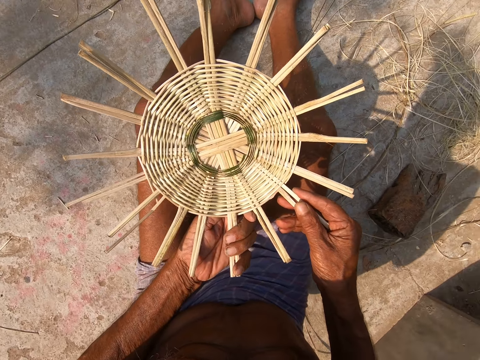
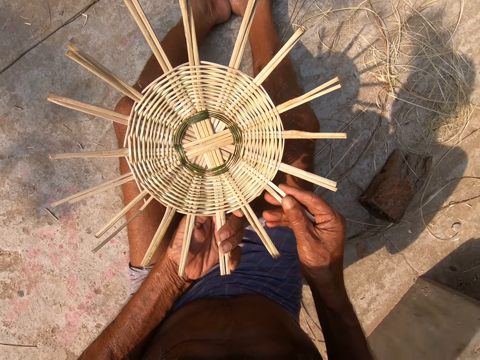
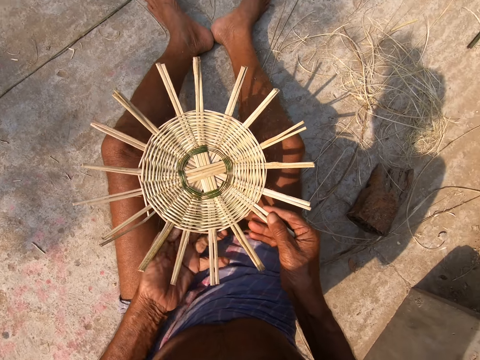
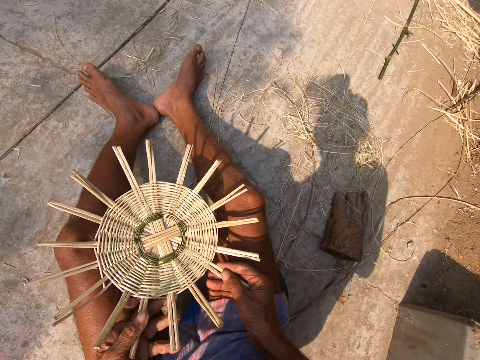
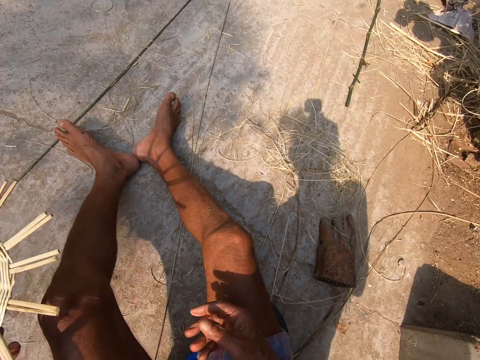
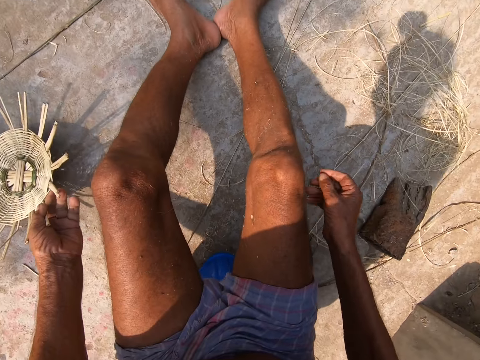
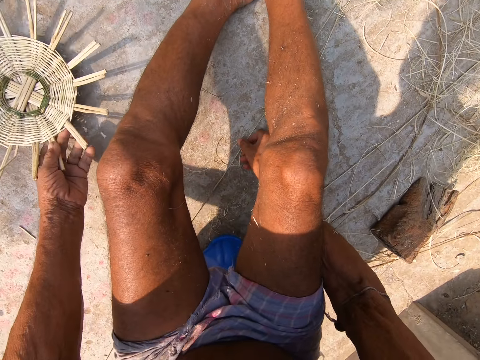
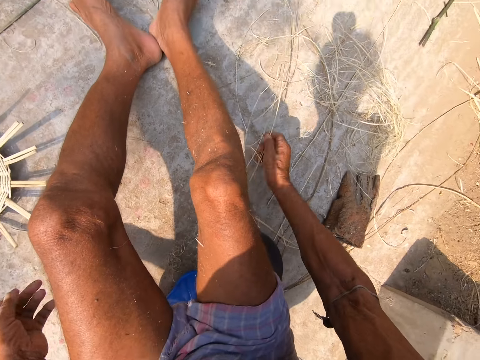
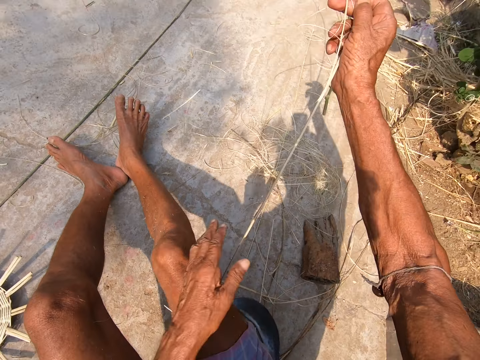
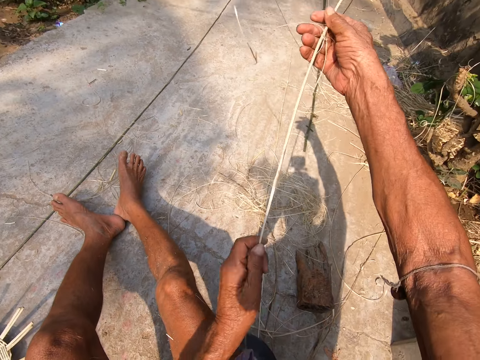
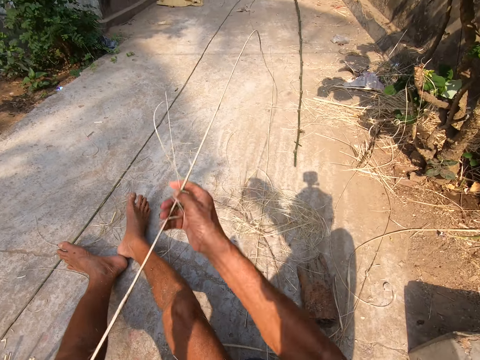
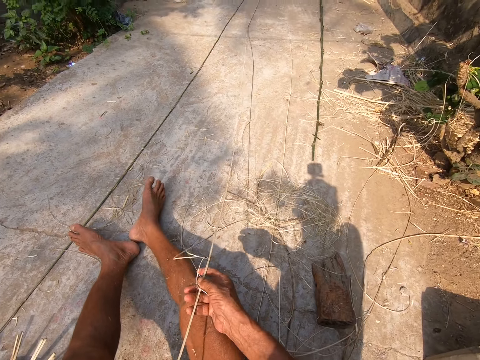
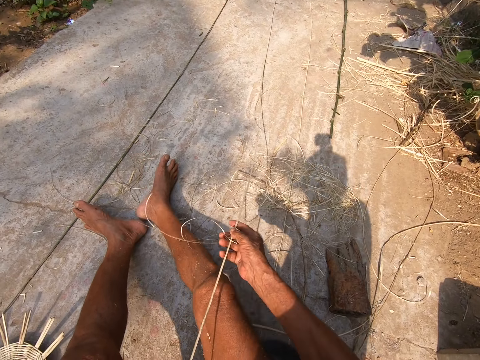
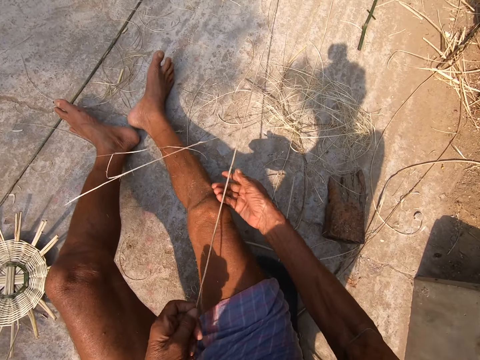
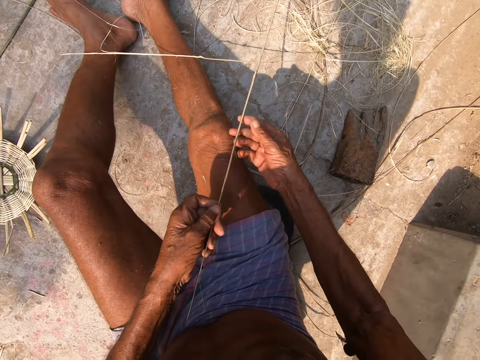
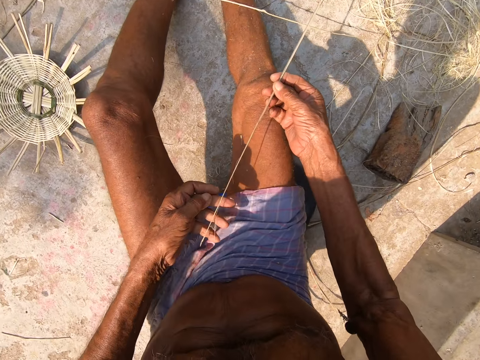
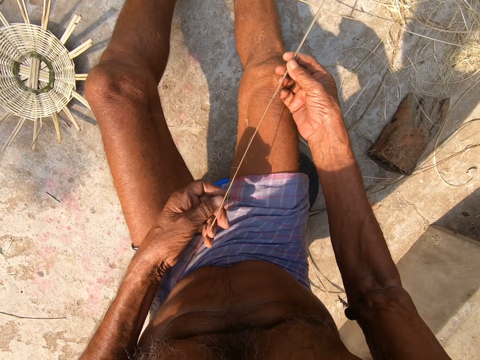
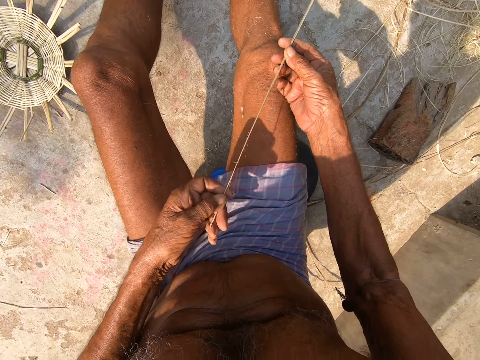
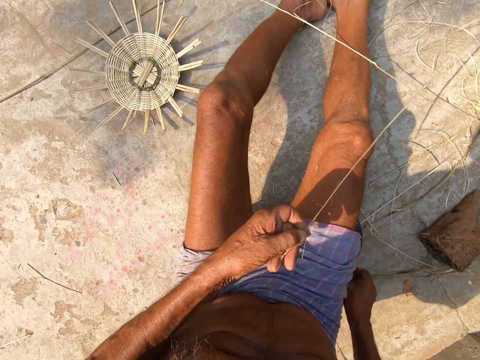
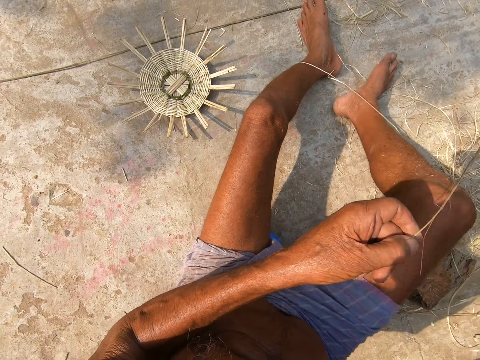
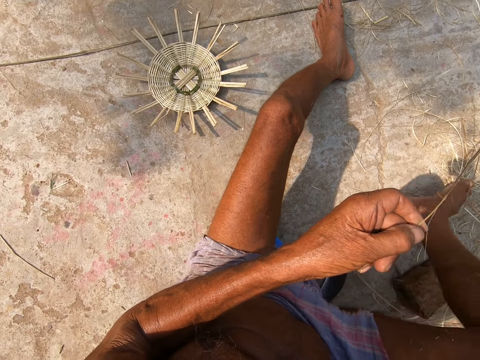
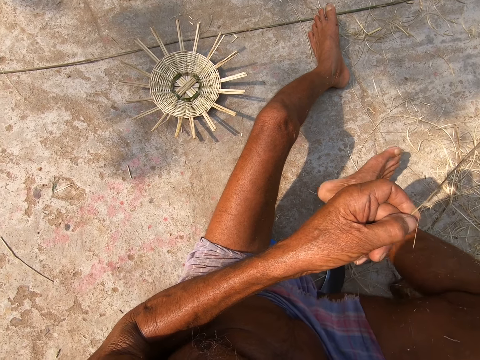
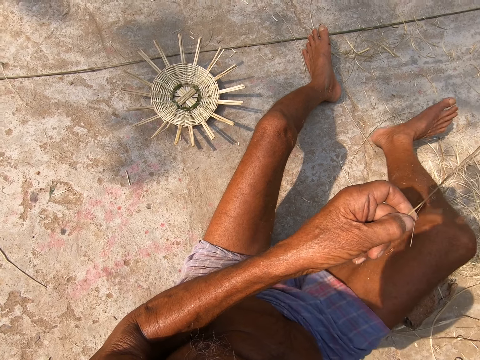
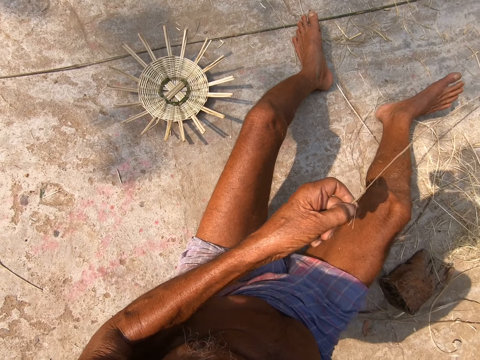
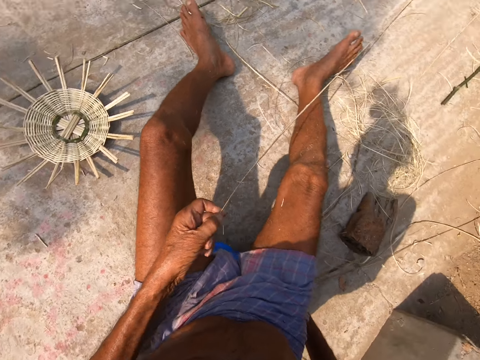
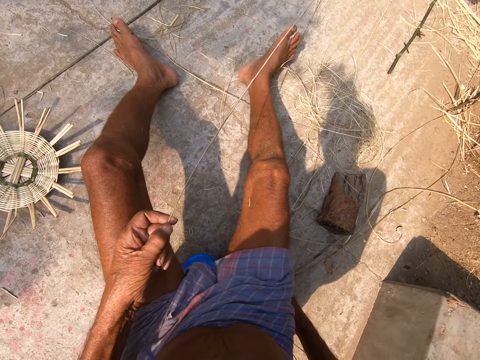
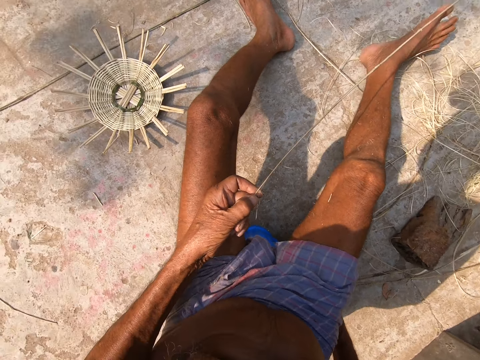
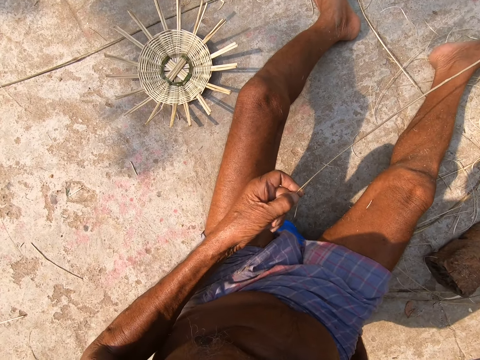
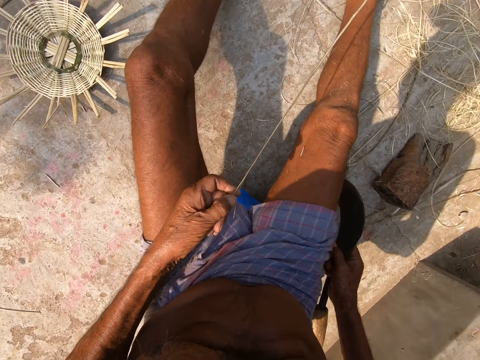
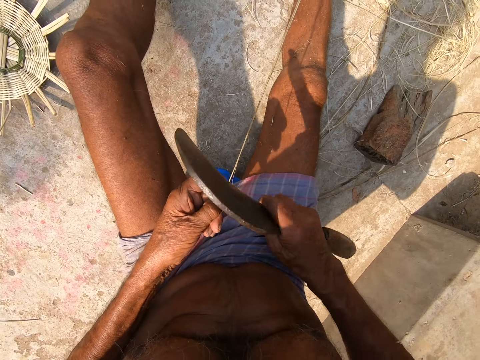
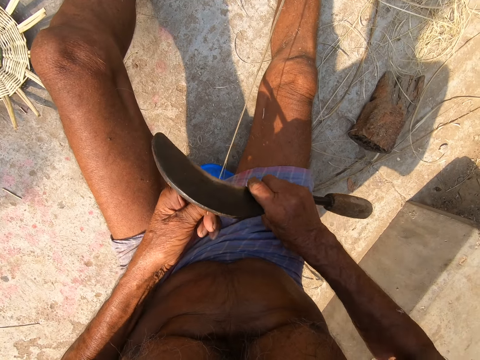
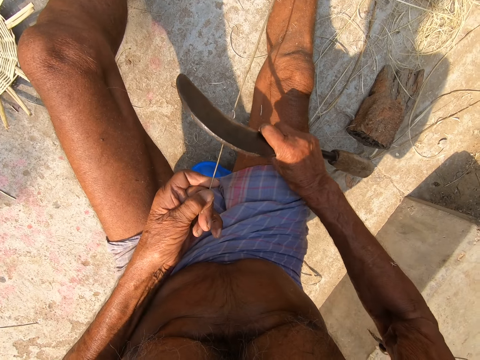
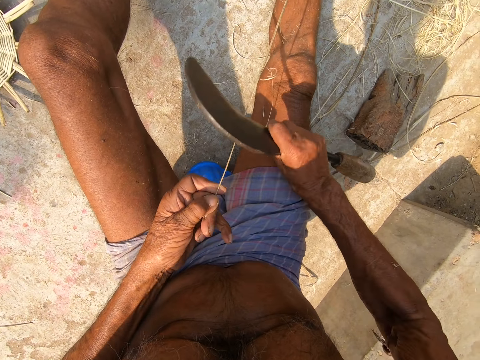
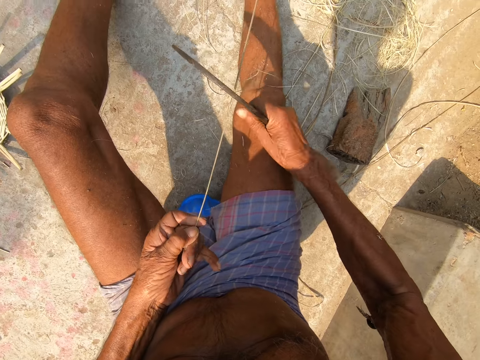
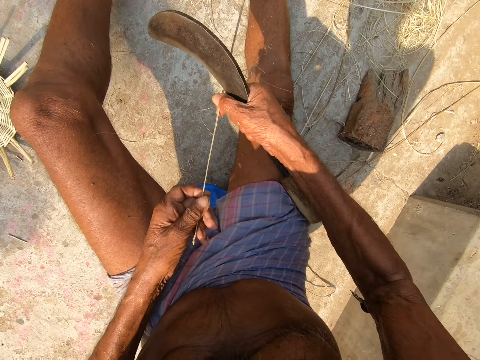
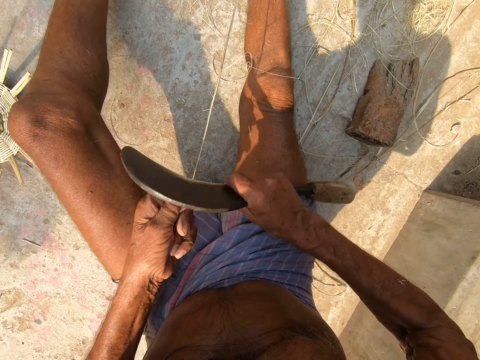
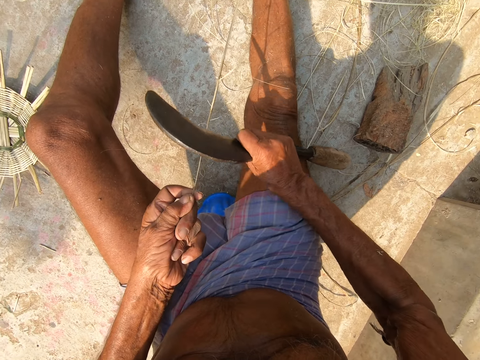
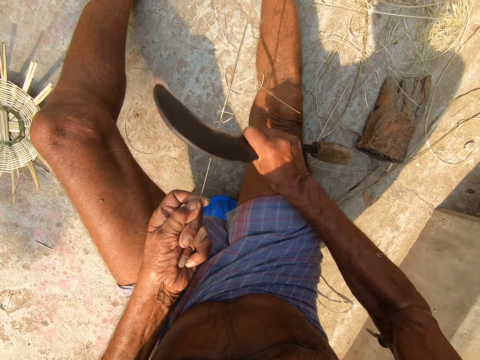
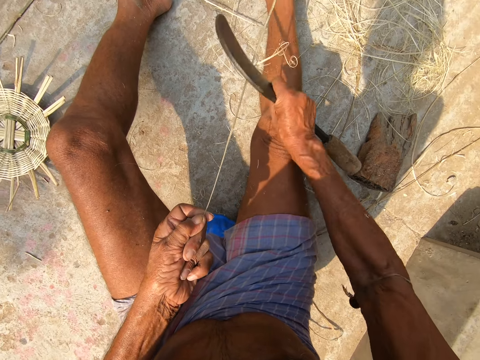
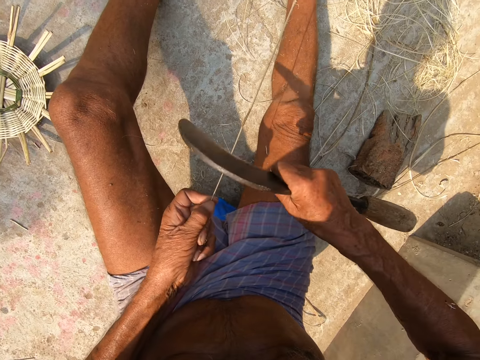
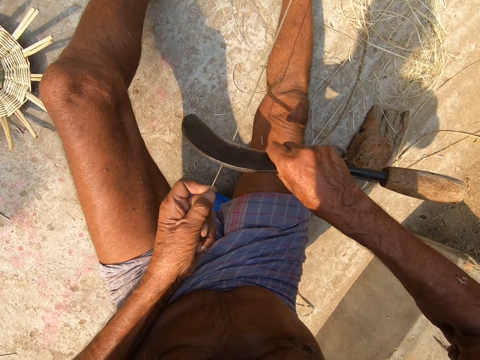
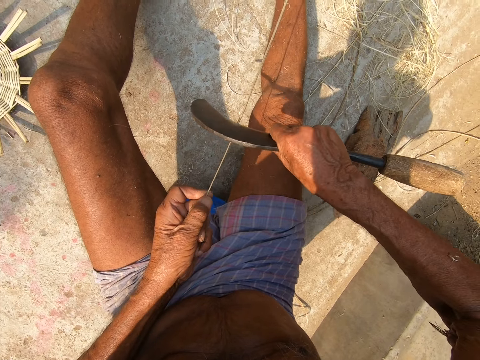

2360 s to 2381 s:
The camera wearer drops the basket weave on the floor with his left hand. He grabs a willow rod with his right hand. He holds the willow rod with both hands. He grabs the hand sickle from the floor with his right hand. He trims the willow rod with the hand sickle in his right hand. He makes a rope.

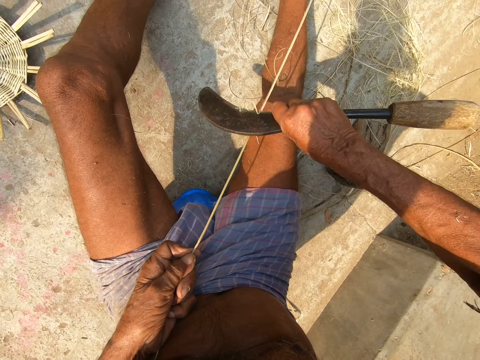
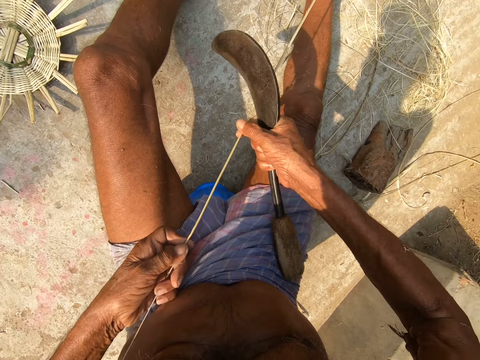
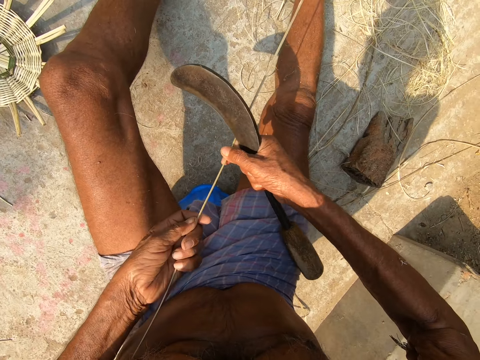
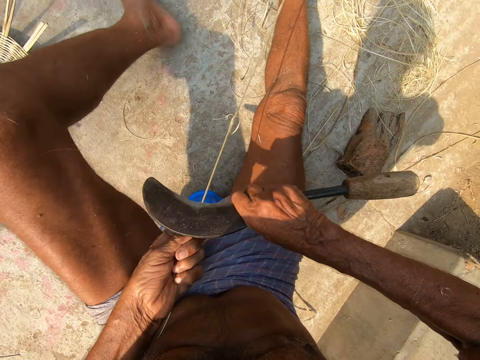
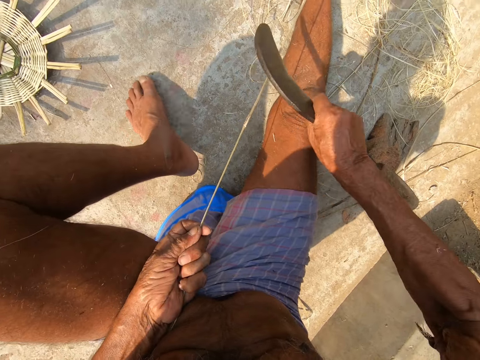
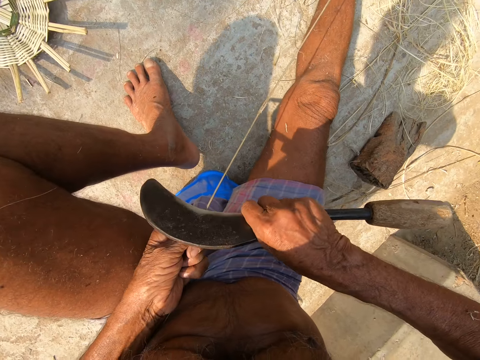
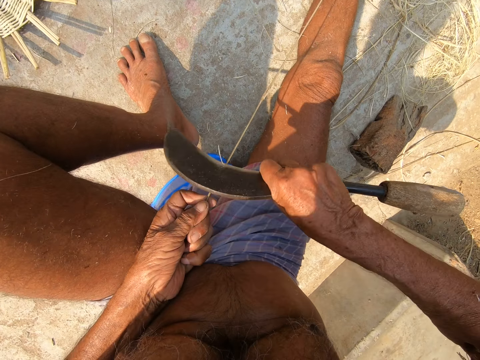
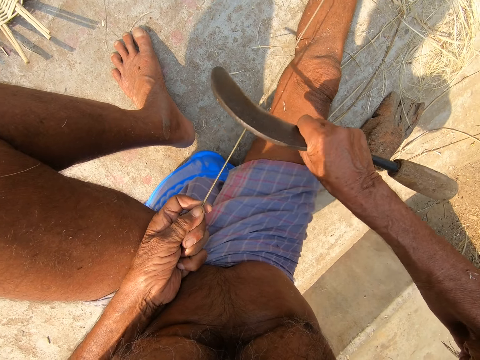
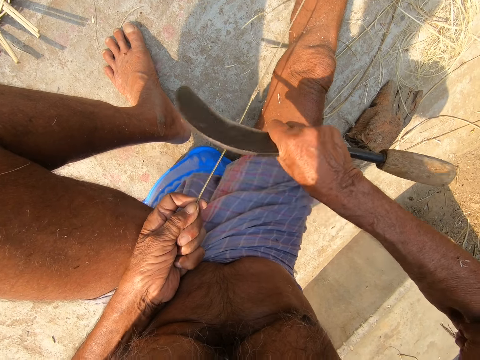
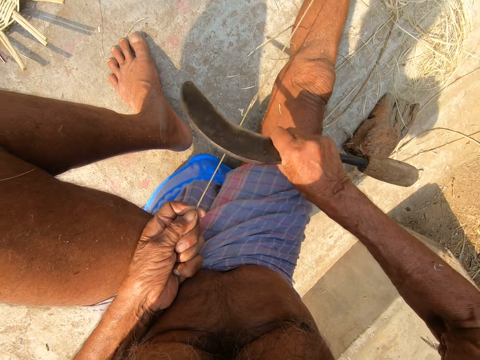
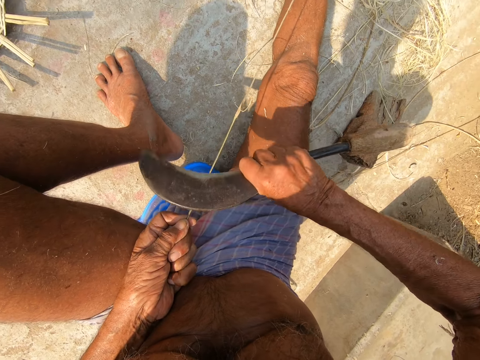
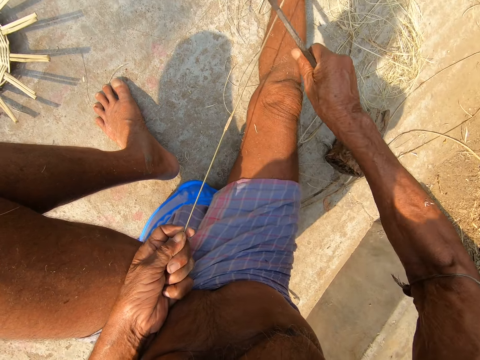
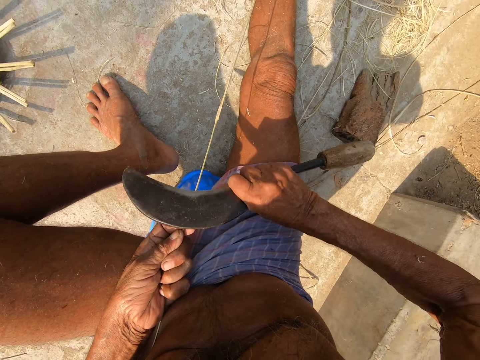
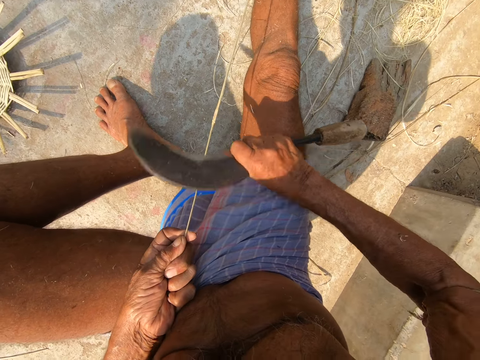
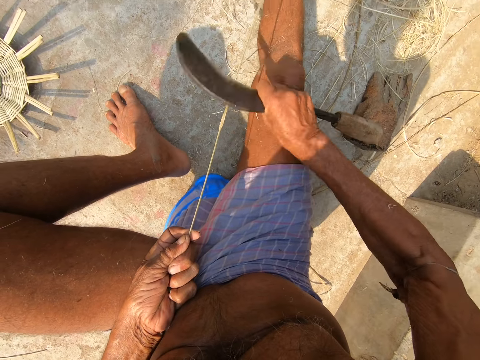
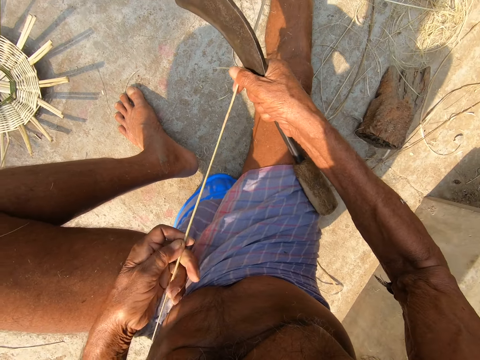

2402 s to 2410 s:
The camera wearer moves his left hand forward. He moves his left leg up.
